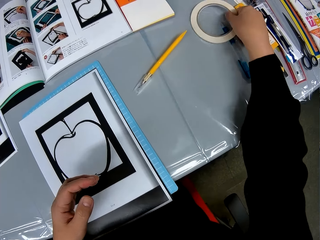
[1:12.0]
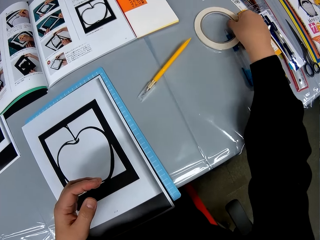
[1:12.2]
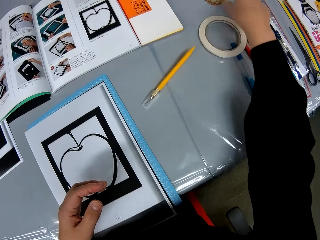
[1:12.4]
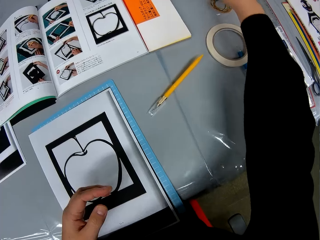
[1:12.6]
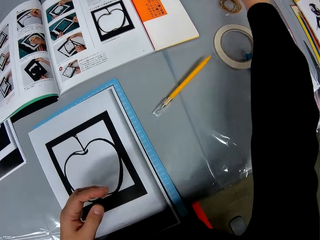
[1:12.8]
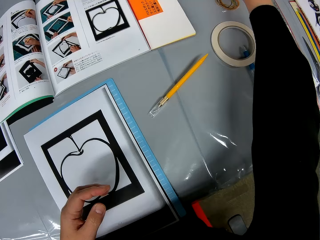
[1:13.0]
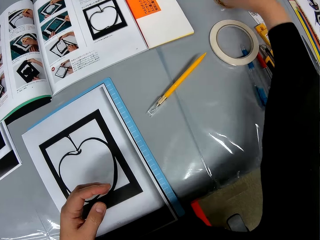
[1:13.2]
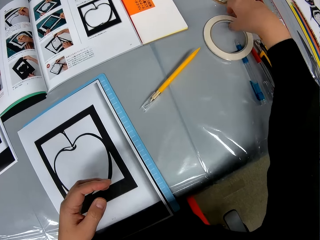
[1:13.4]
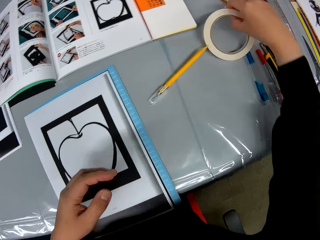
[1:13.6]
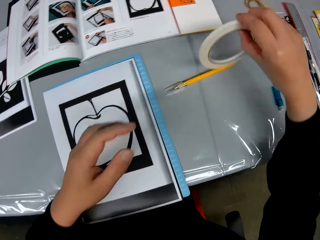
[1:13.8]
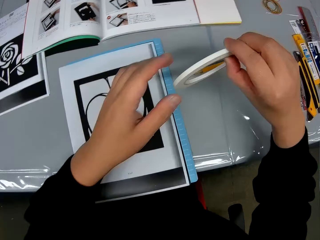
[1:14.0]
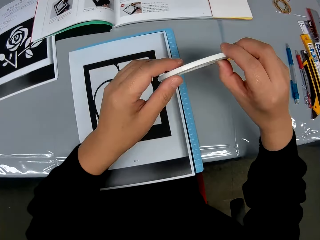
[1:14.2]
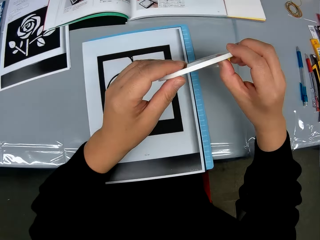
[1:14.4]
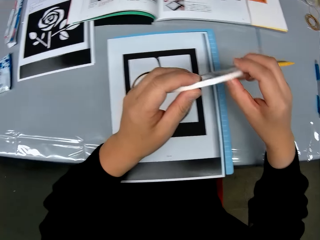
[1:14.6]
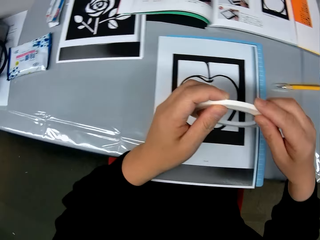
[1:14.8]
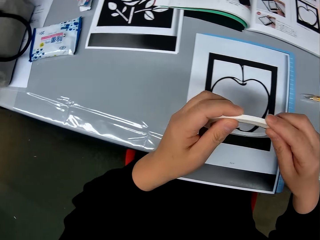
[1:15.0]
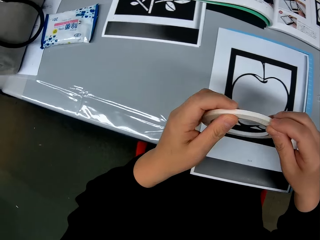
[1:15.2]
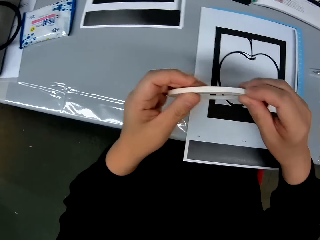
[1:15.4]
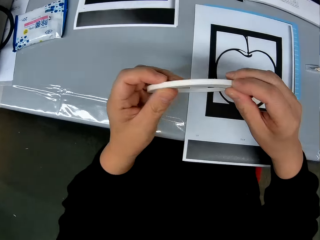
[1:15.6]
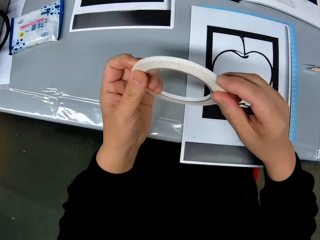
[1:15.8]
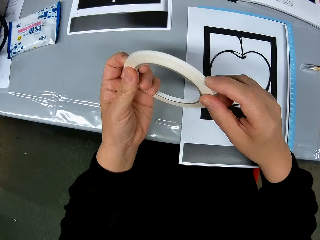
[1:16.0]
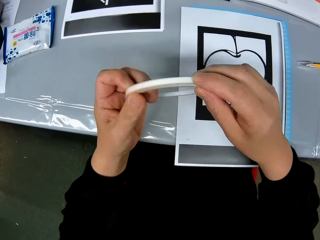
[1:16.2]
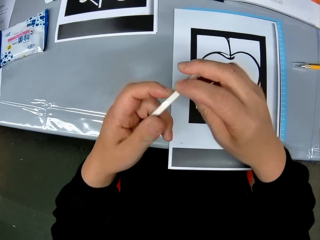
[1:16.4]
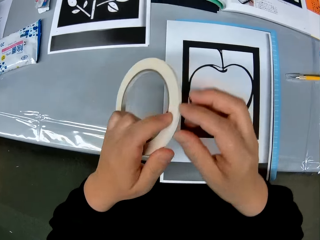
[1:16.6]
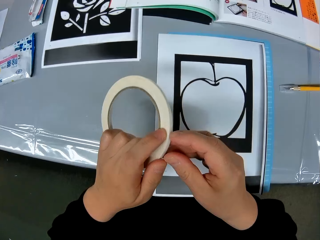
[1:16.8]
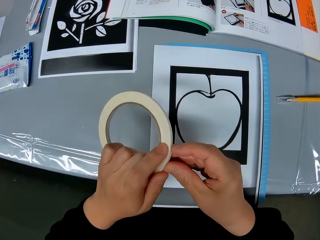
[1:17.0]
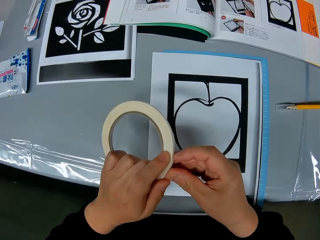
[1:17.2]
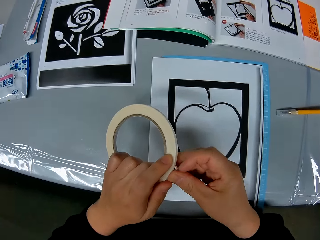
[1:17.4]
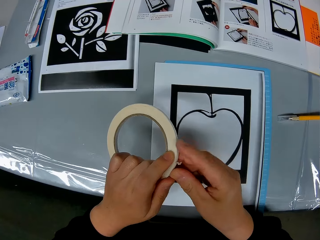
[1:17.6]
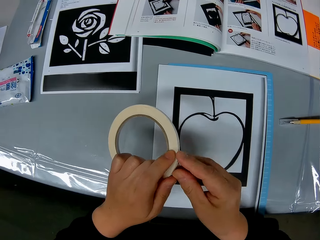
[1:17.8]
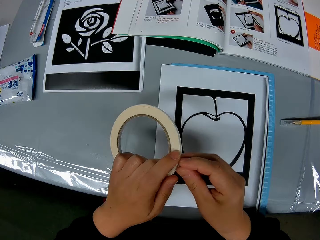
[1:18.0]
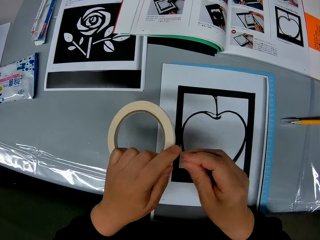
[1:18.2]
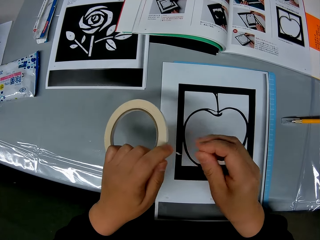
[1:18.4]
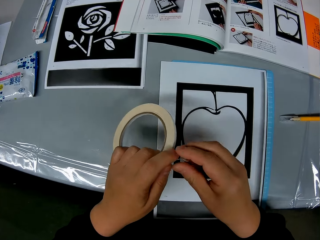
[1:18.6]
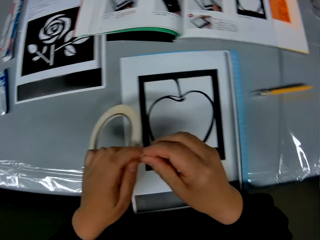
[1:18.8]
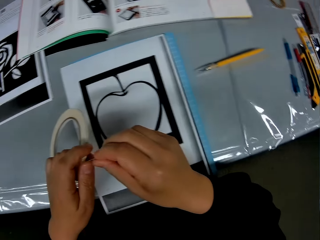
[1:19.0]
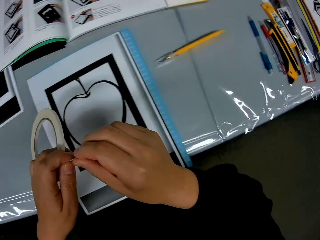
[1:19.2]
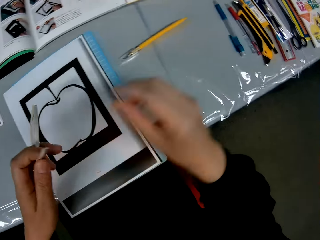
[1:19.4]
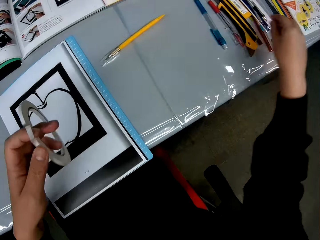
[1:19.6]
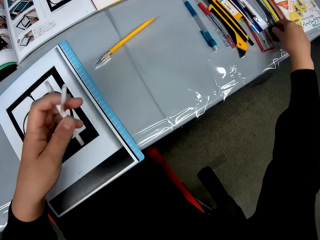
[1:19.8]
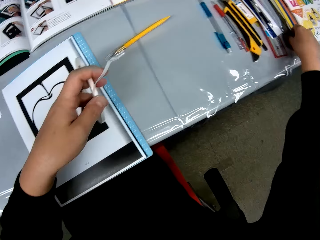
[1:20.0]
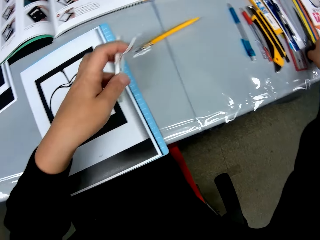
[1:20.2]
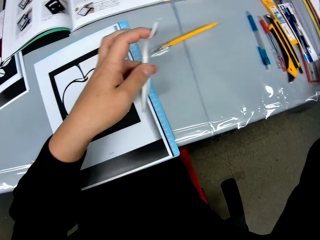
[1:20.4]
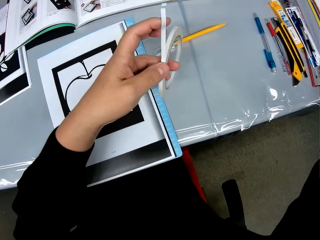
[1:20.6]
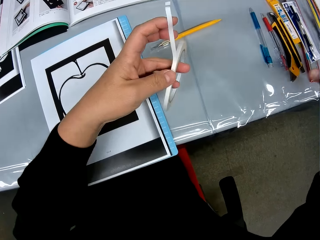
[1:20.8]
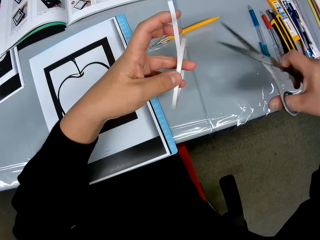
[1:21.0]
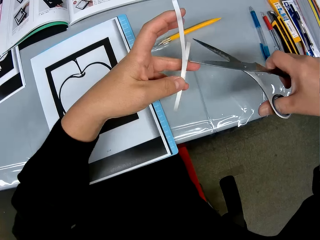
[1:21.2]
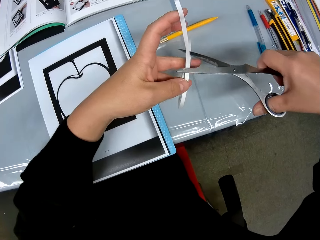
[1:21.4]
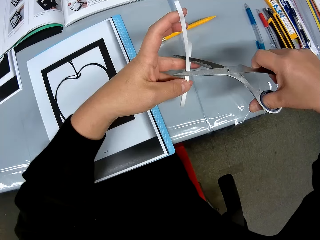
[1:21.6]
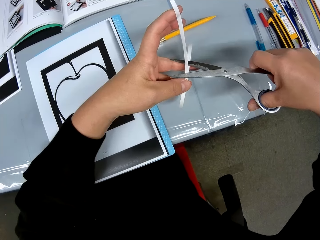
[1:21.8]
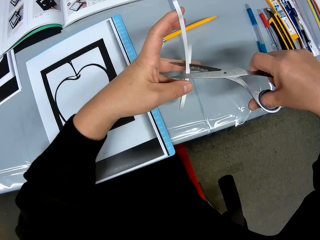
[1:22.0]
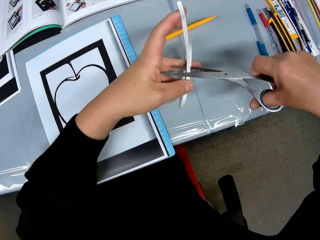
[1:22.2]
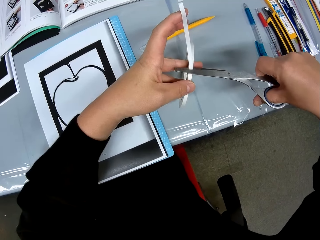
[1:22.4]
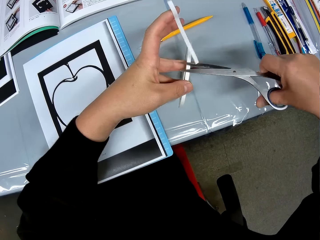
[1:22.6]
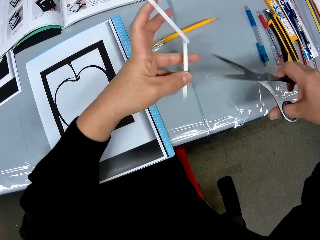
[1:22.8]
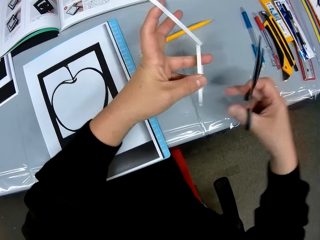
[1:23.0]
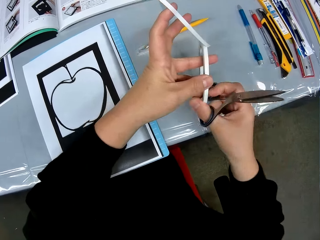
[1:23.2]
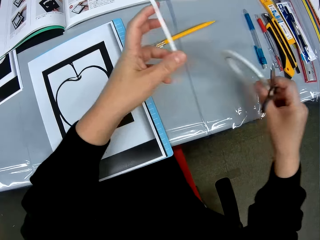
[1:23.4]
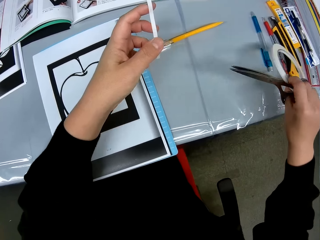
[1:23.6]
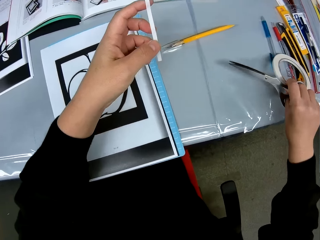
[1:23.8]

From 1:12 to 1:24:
The camera wearer drops the double sided tape or sellotape on the table. They pick up the double sided tape on the table. They hold the sellotape with a hand. They open up the double sided tape. They remove a piece of sellotape with a hand. They look around the table. They pick up scissors on the table. They cut the double sided tape with the scissors.

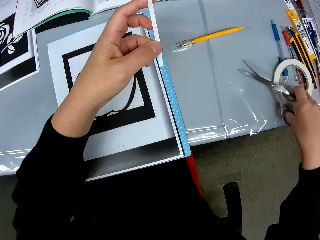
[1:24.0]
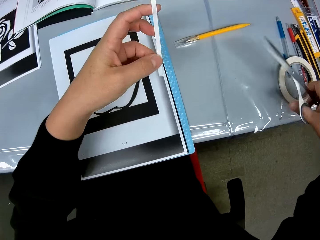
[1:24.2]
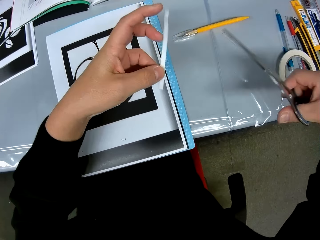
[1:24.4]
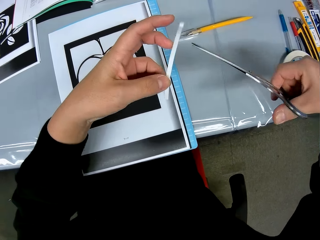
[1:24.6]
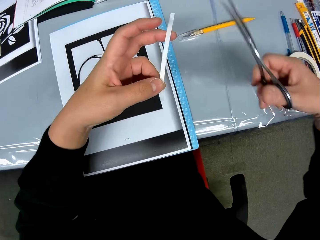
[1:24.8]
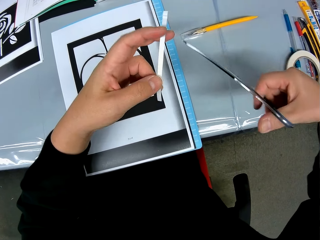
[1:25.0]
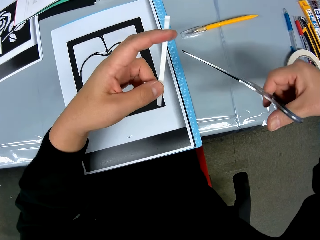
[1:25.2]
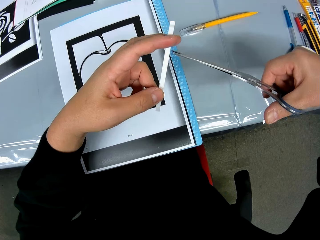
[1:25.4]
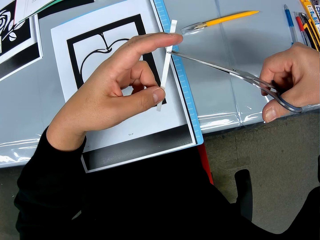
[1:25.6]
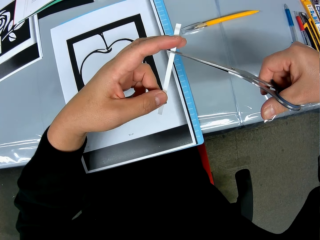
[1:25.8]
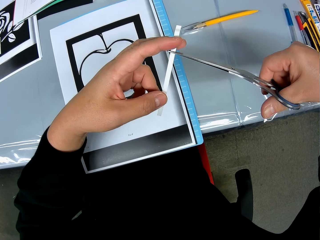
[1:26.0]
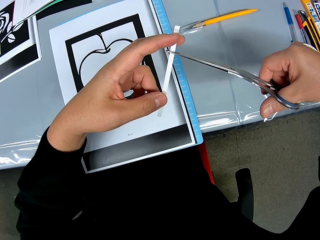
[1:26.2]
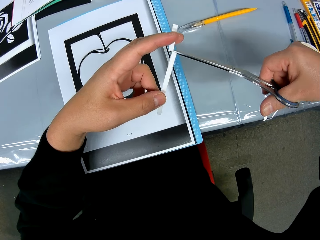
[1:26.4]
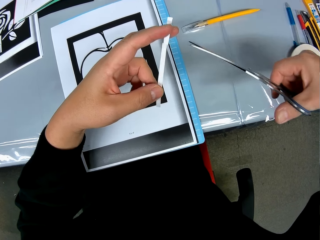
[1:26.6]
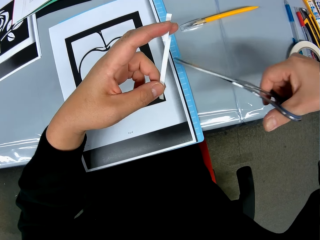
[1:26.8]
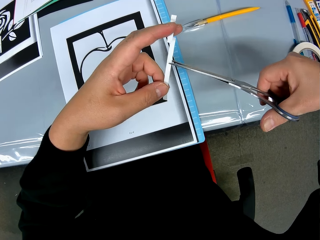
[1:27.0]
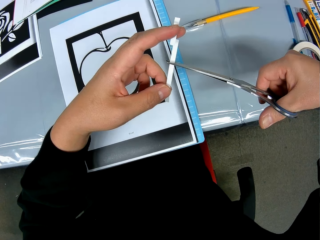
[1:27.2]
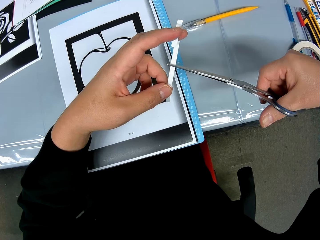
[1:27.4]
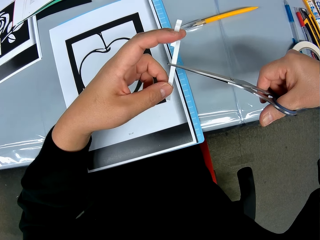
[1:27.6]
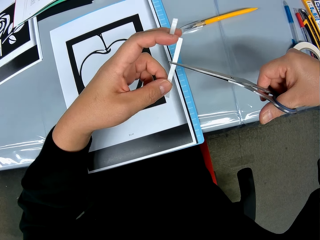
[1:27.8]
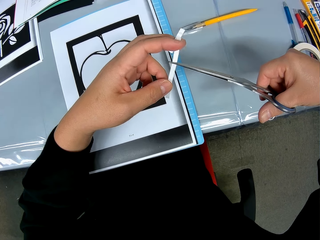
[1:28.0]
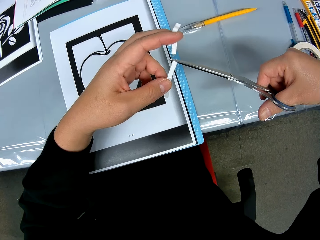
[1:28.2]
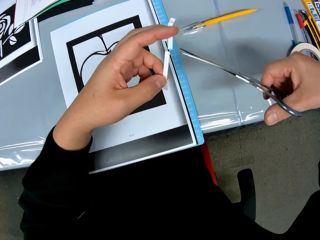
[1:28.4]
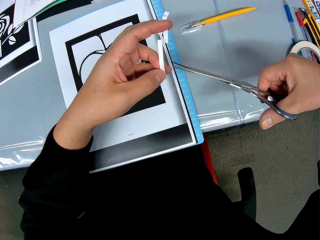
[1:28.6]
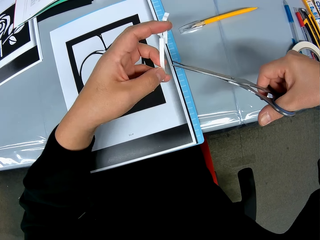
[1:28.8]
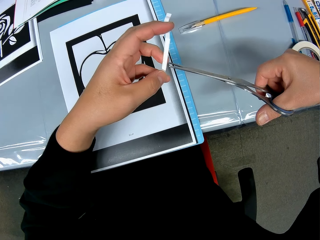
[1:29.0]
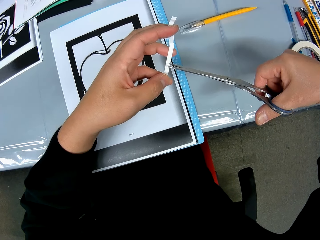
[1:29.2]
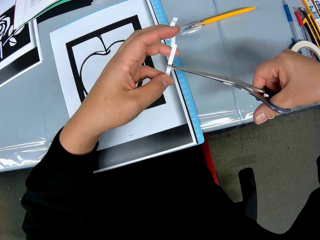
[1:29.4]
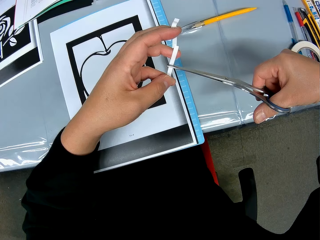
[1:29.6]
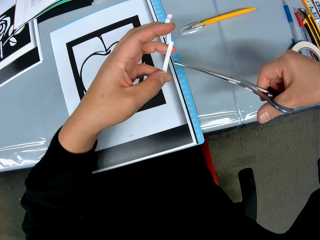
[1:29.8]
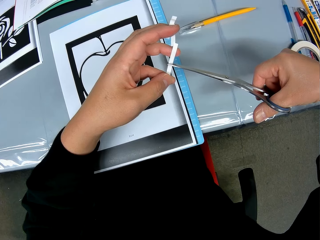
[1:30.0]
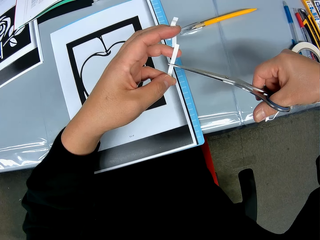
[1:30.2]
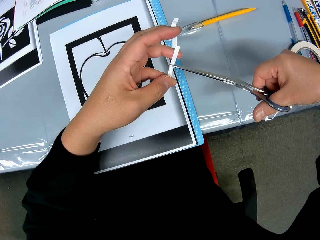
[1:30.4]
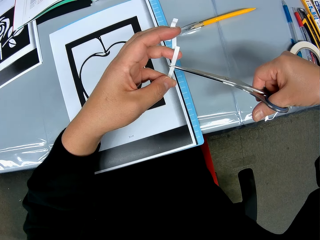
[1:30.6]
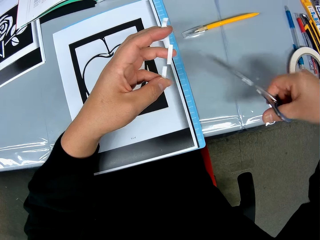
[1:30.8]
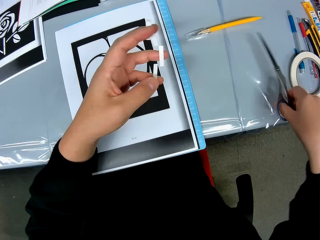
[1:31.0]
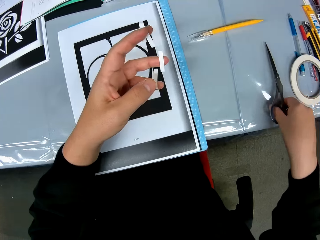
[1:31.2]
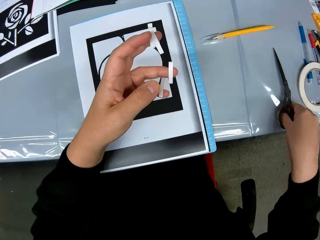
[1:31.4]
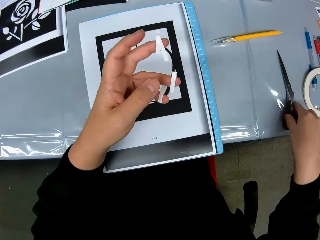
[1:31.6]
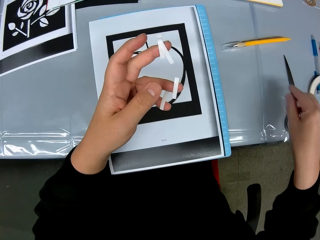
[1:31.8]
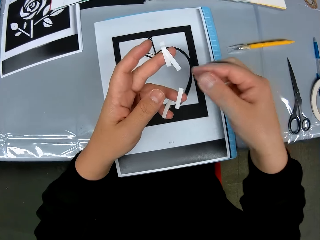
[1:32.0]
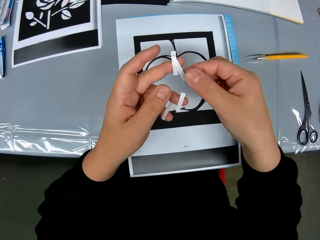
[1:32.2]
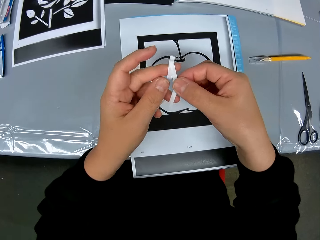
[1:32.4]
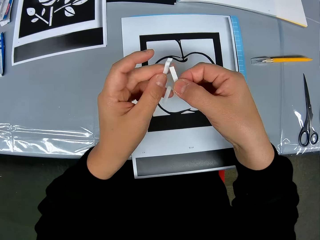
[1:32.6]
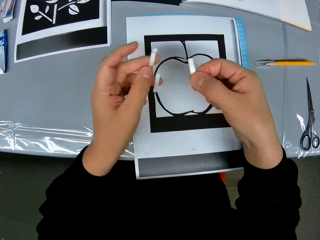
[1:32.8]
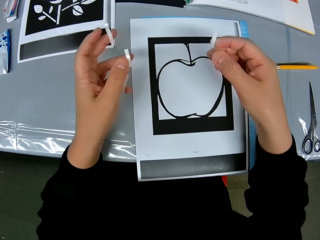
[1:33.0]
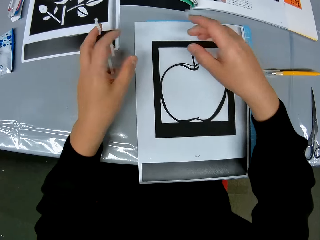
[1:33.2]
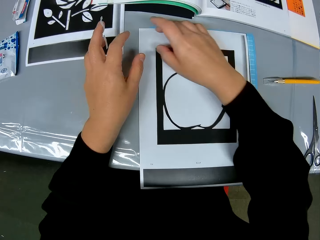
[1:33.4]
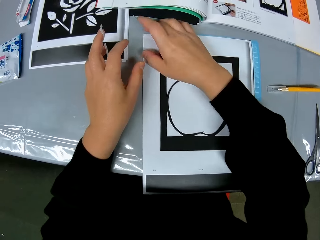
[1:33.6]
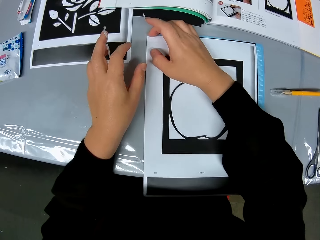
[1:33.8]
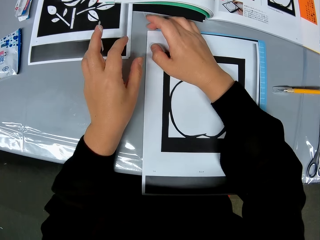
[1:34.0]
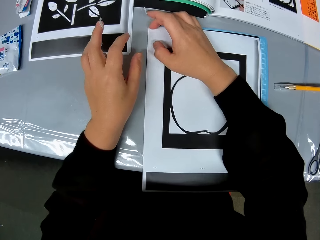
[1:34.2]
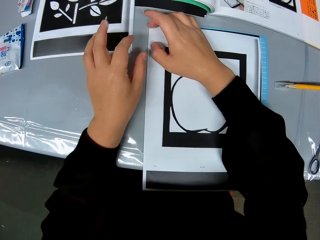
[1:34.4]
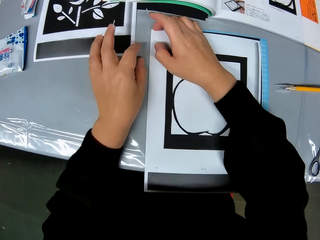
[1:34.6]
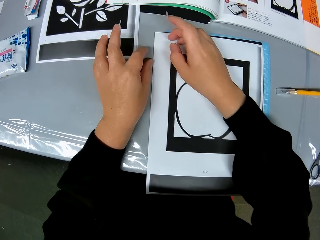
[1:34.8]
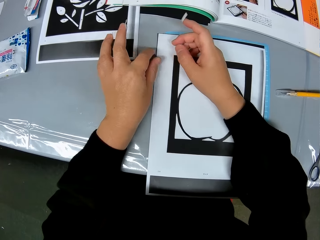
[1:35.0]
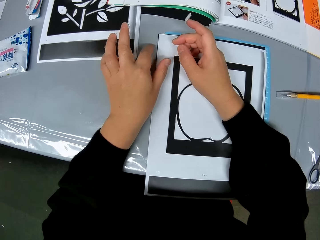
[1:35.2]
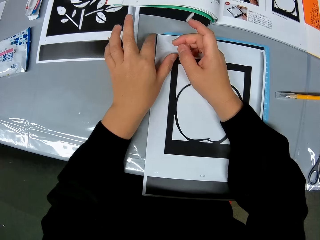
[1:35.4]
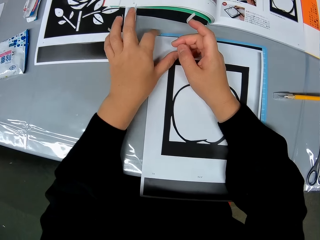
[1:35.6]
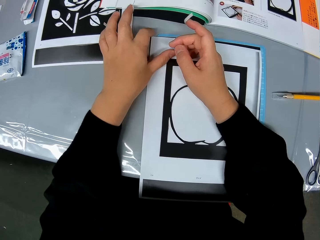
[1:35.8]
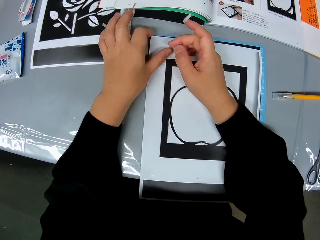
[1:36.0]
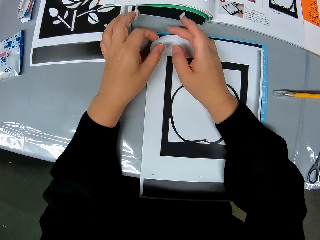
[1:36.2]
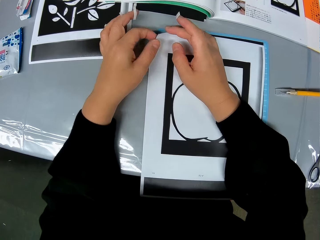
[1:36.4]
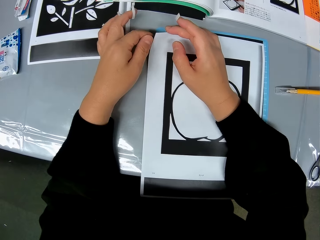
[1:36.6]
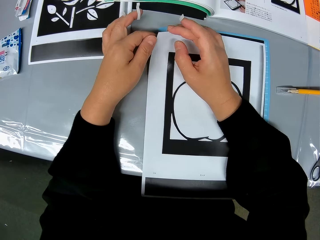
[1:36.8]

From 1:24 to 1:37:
The camera wearer drops the double sided tape on the table. They cut the double sided tape with the scissors. They drop the scissors back on the table.
